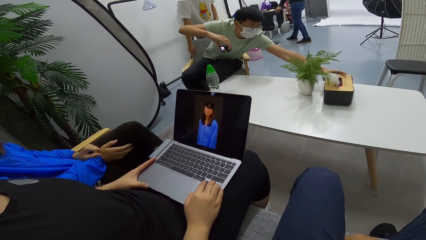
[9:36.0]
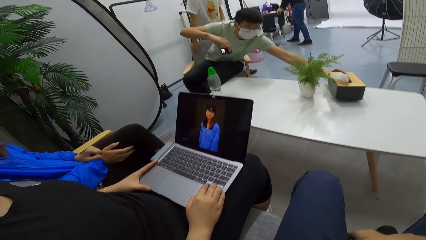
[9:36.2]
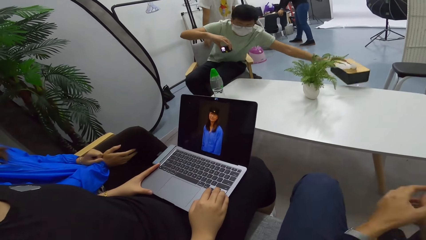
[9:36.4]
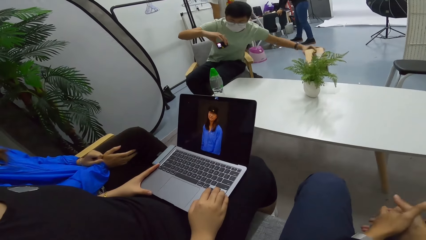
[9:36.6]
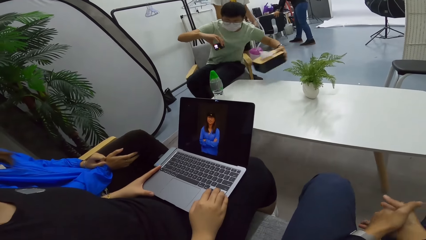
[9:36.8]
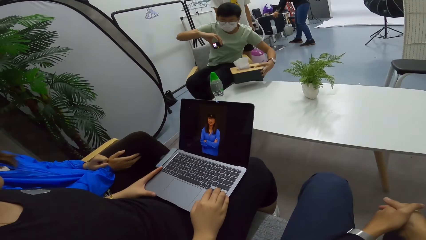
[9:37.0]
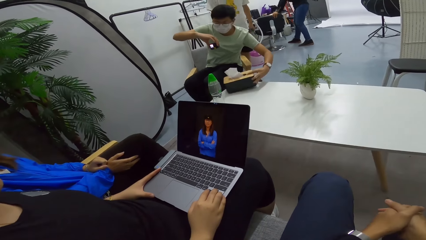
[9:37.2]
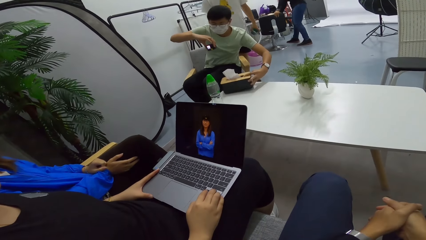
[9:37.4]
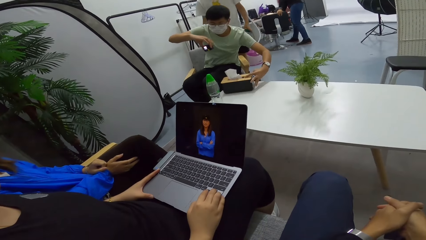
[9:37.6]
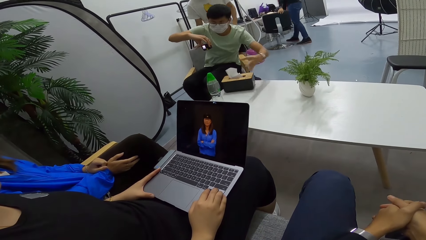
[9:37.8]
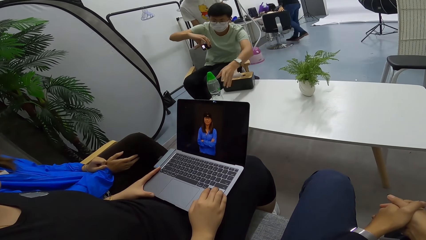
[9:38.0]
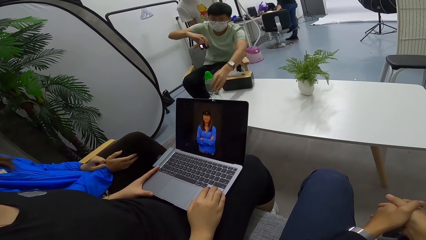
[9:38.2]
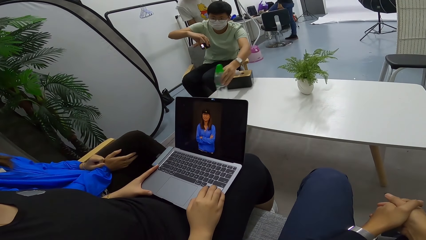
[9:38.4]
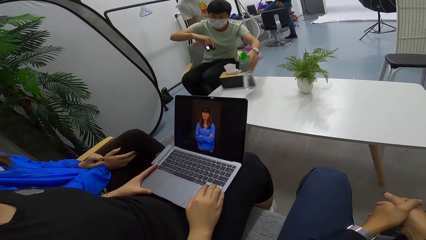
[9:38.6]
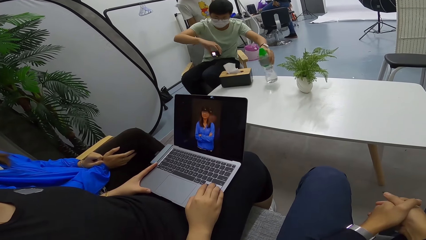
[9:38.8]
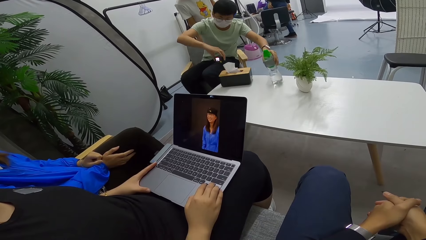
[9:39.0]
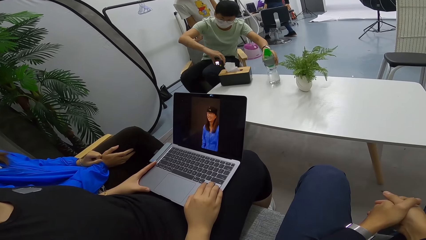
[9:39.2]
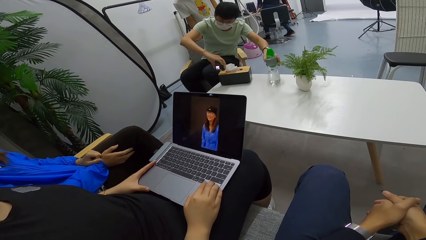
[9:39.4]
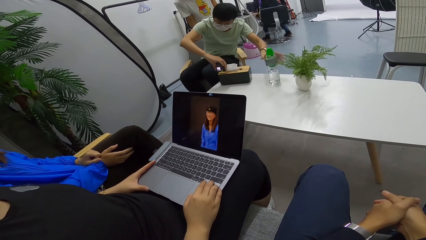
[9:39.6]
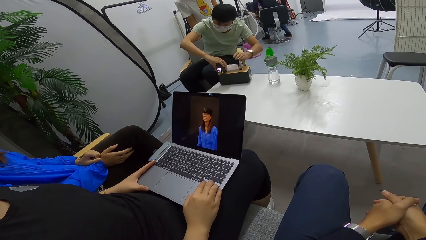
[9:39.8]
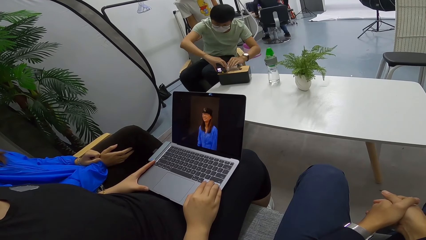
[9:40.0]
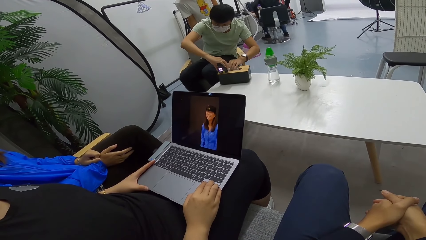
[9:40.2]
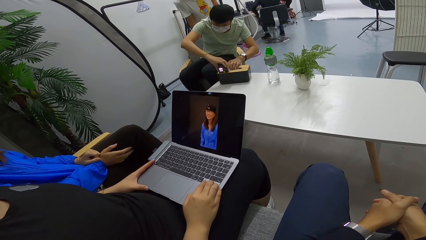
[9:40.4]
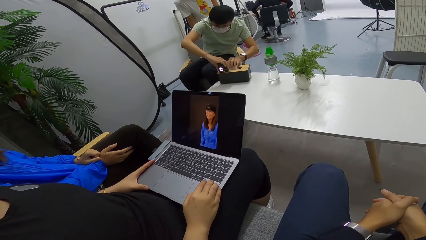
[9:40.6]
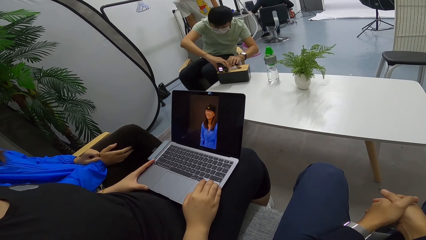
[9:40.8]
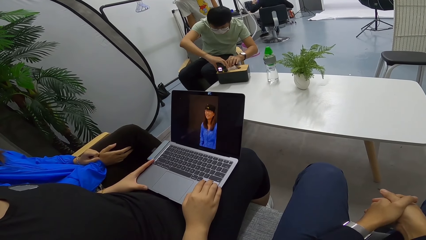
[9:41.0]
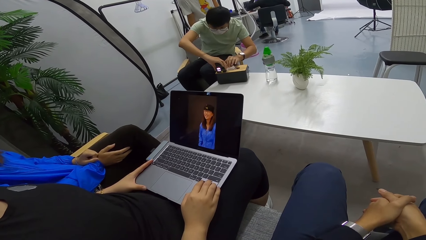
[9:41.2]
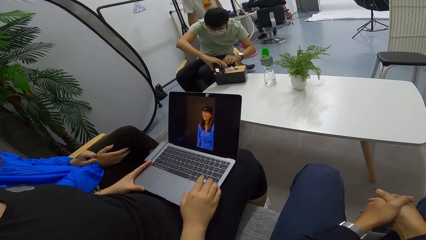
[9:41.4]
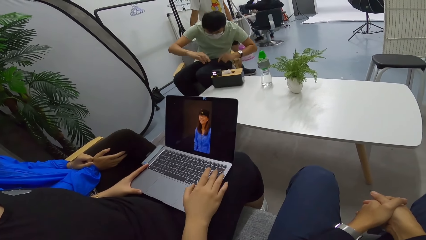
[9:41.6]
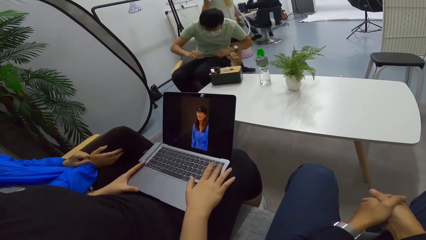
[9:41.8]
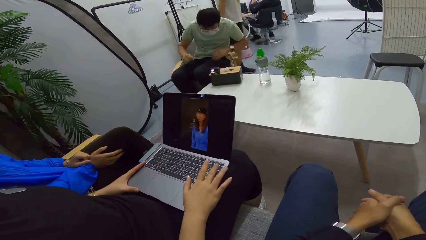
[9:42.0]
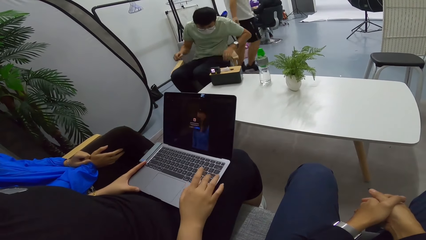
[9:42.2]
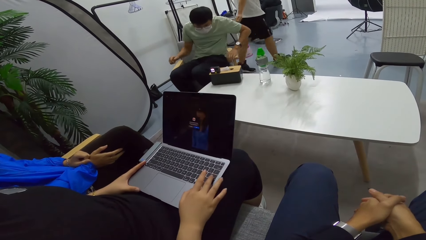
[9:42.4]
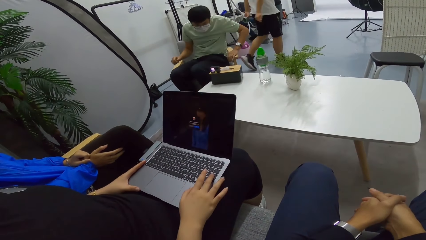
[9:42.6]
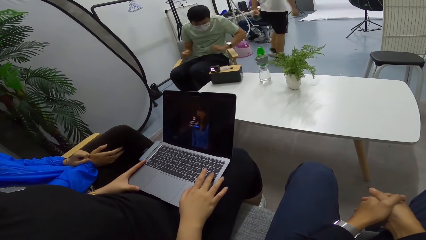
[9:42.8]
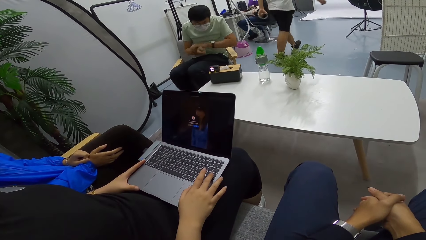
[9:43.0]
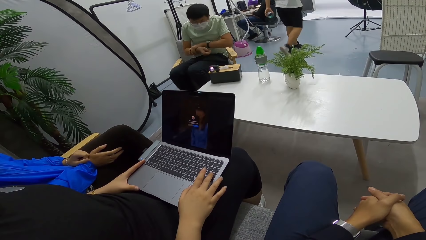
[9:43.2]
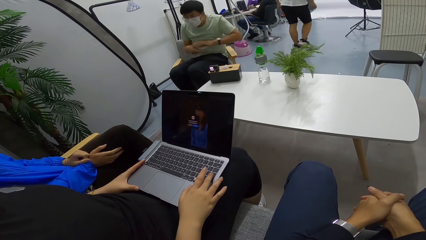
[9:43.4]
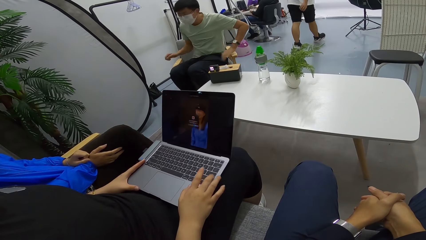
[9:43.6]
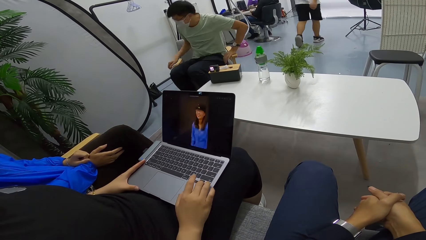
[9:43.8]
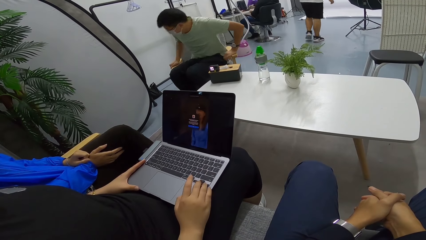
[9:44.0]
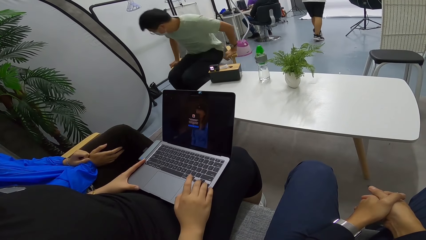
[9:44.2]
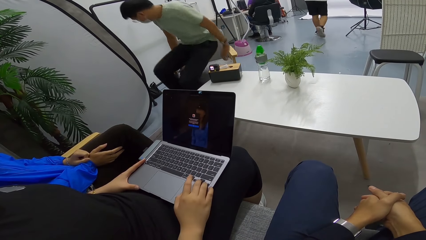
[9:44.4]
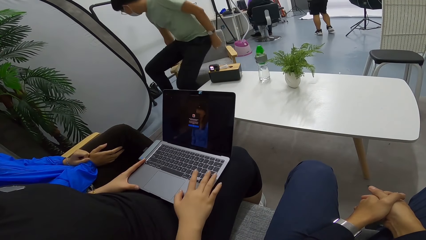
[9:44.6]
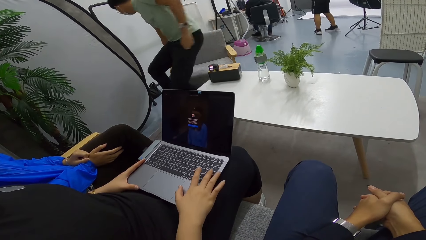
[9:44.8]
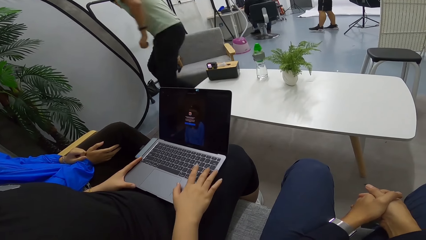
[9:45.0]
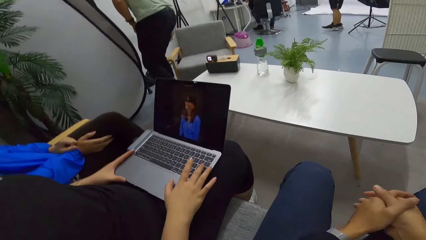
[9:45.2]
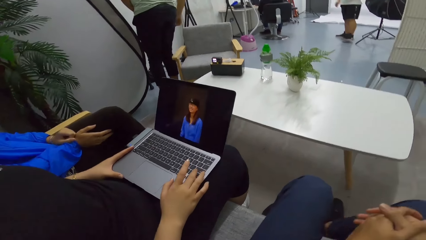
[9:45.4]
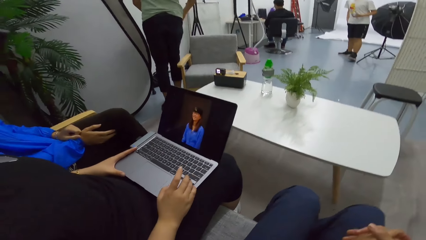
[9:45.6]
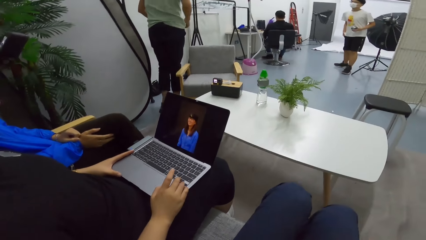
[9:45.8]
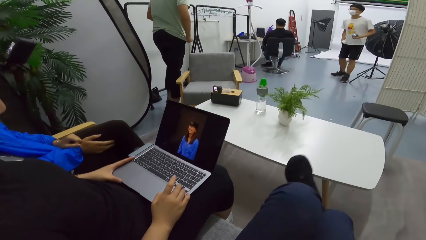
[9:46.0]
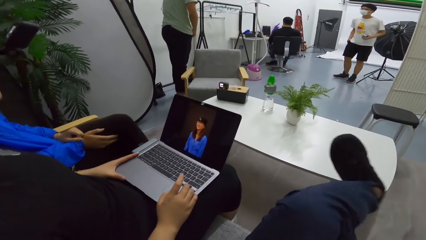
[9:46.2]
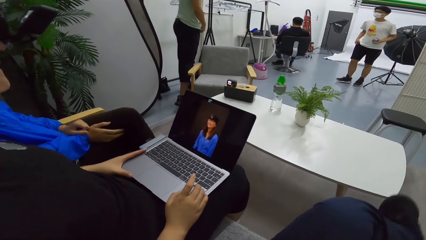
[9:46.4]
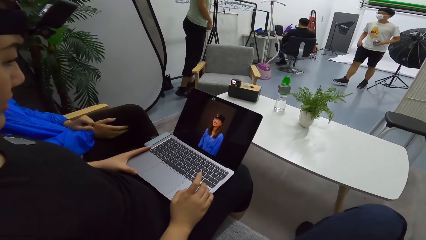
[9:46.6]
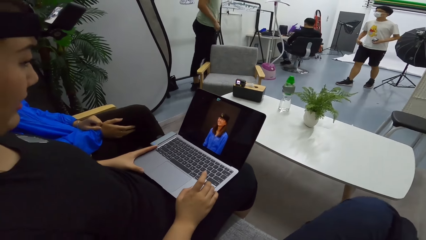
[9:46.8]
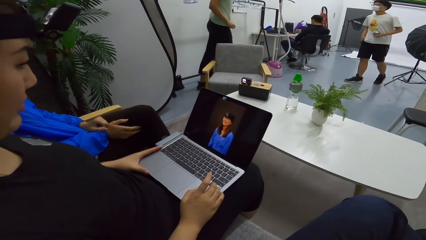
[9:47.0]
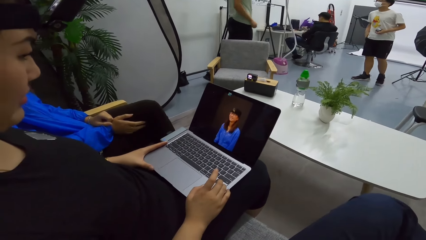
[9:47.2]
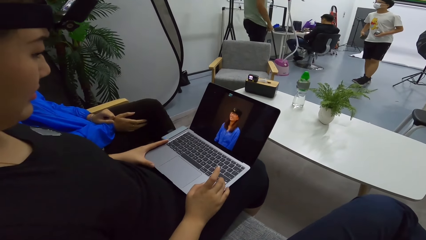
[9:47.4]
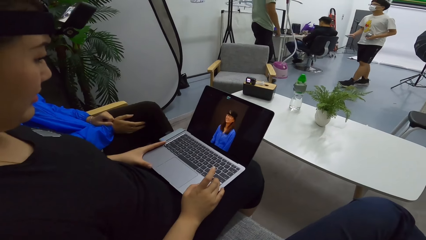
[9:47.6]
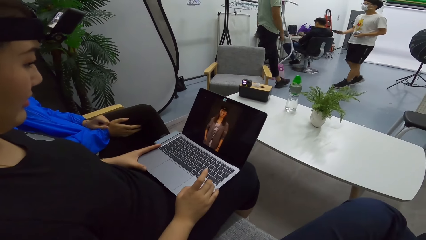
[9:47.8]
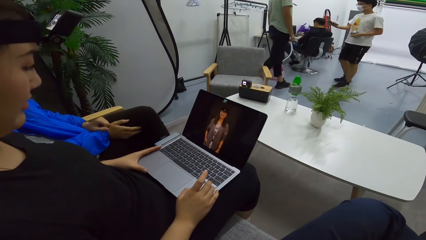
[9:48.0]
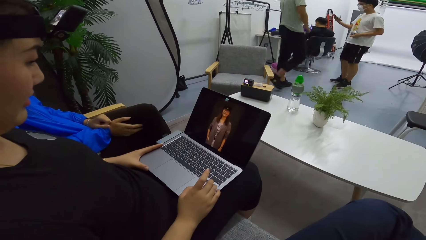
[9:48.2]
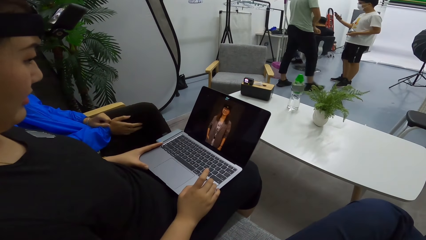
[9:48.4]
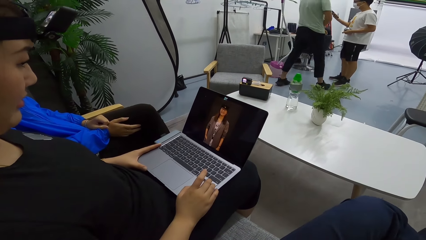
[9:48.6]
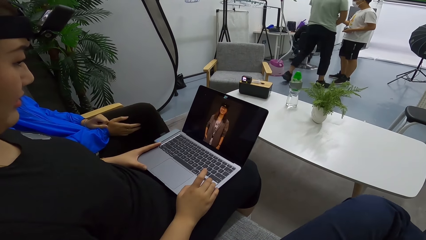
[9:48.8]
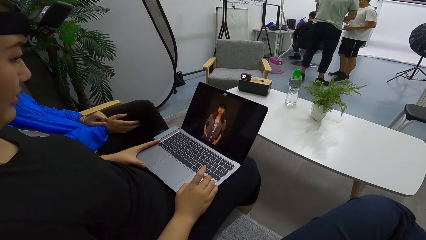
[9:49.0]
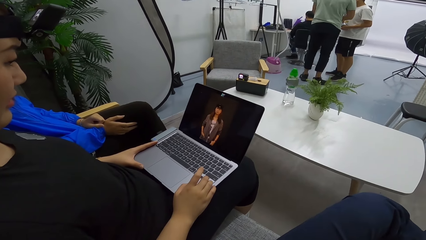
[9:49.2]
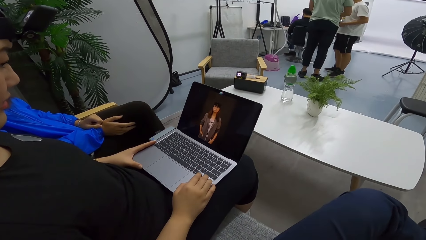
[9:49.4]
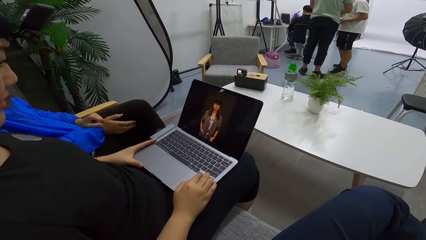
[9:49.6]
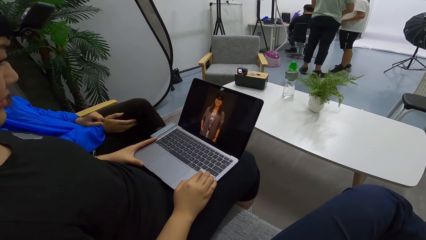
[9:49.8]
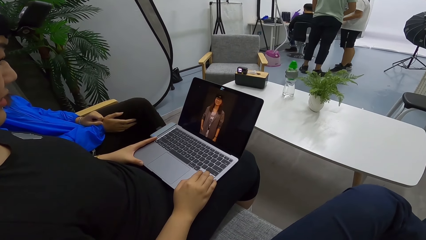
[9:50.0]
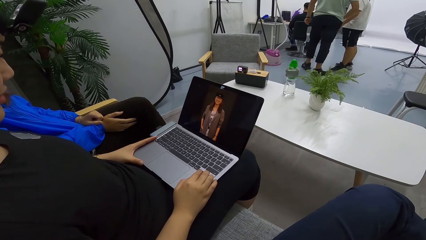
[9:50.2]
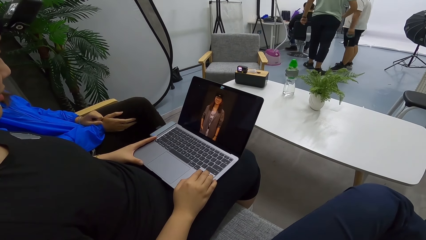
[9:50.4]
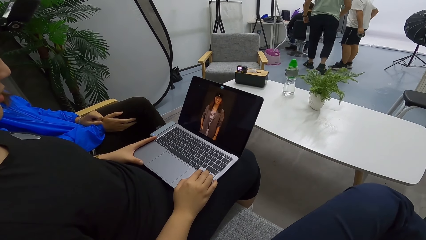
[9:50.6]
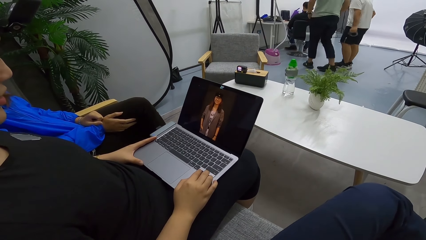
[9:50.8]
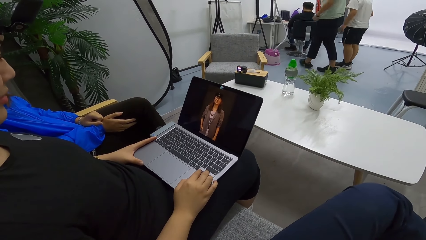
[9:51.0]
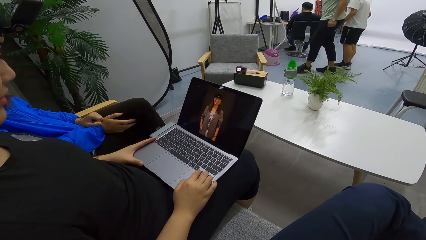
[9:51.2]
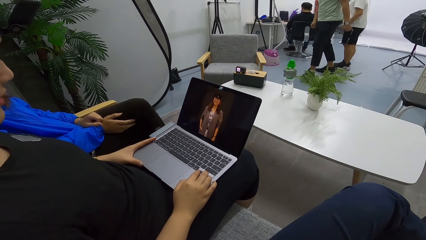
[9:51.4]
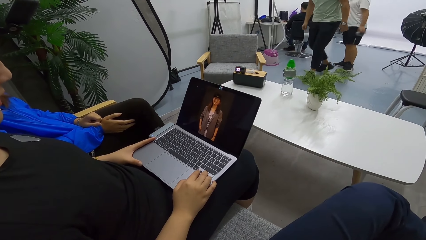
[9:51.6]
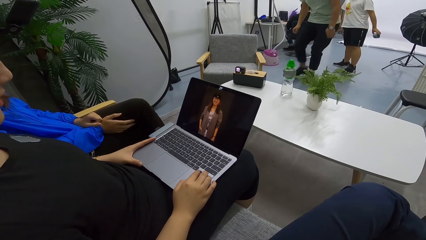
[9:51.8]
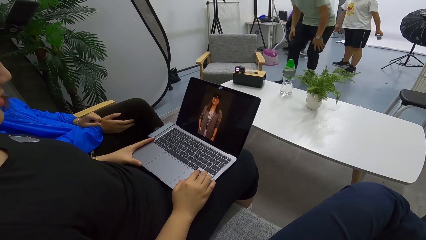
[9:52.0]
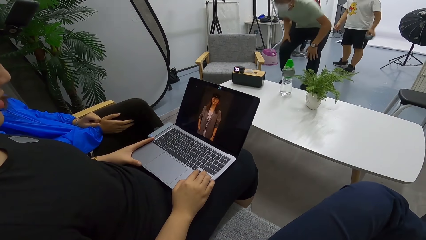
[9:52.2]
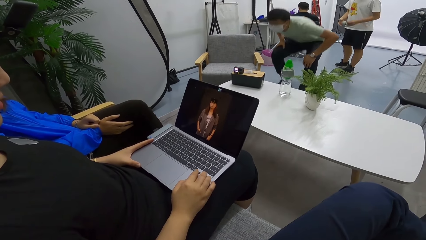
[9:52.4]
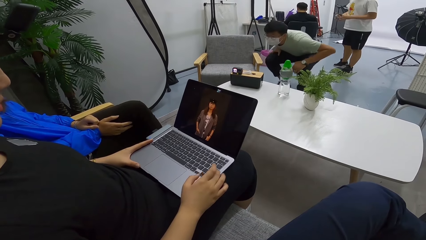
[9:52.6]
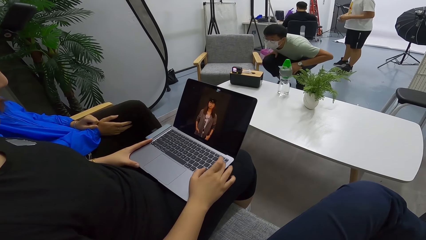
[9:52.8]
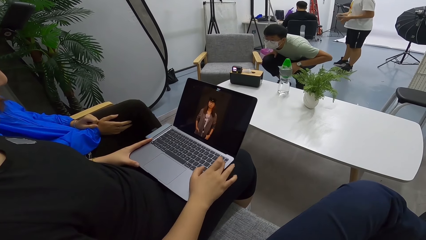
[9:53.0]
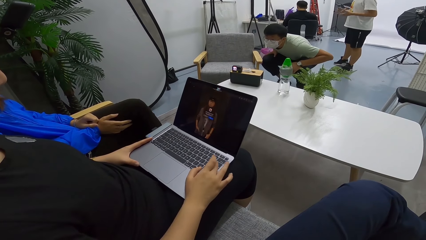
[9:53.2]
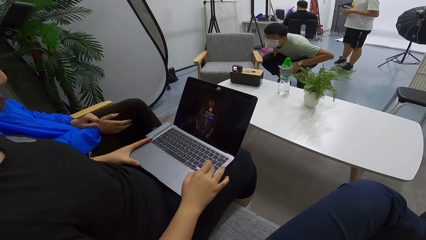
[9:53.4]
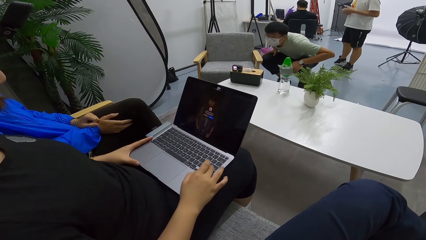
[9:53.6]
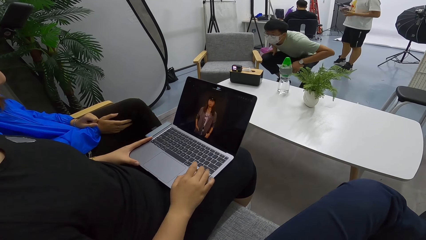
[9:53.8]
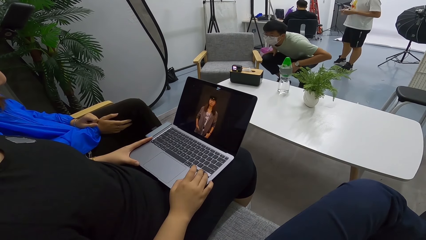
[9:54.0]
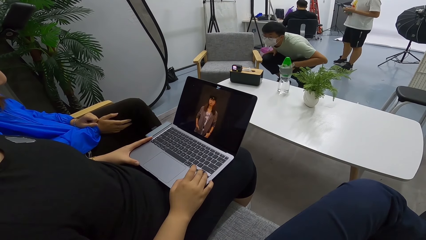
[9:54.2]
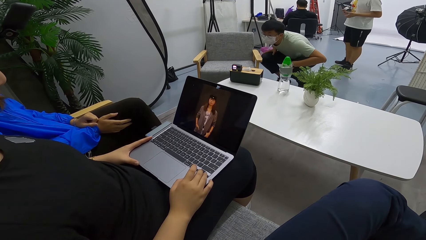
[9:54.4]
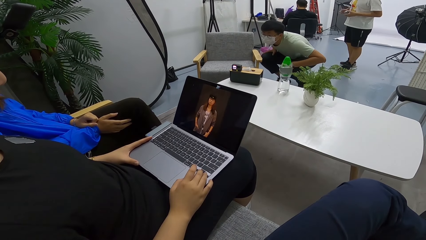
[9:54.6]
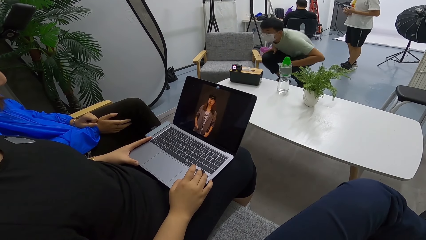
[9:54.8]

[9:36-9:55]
A person pulls the box with tissue, moves the bottle aside, and puts something on top of the box with tissue paper. The camera wearer talks to the person.
